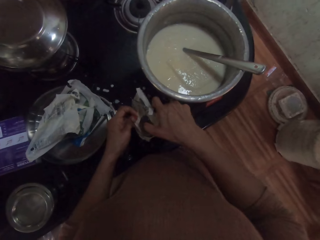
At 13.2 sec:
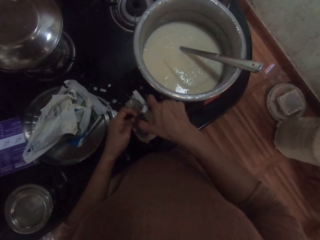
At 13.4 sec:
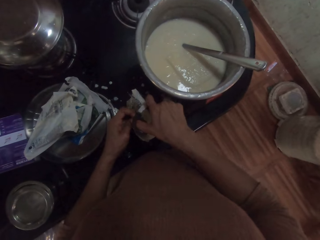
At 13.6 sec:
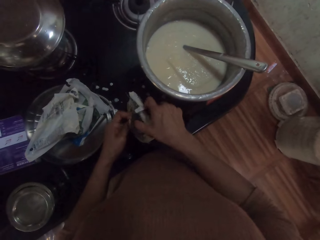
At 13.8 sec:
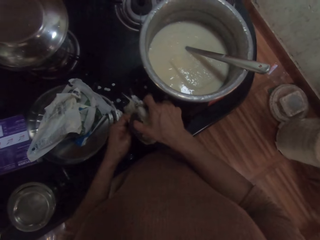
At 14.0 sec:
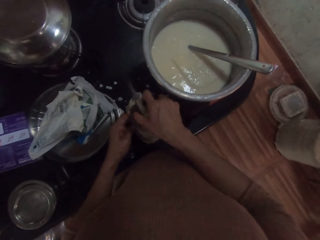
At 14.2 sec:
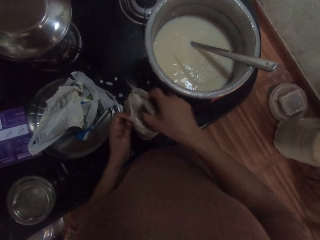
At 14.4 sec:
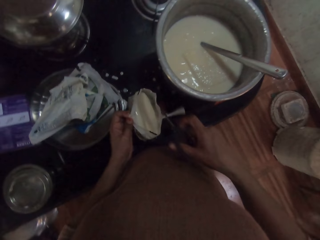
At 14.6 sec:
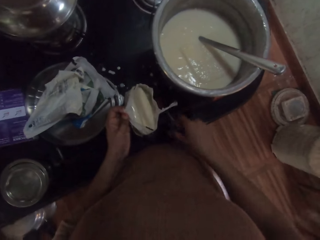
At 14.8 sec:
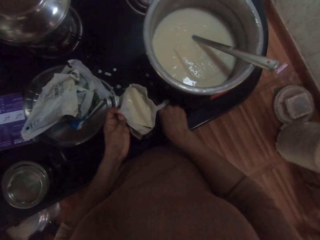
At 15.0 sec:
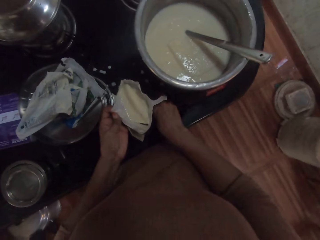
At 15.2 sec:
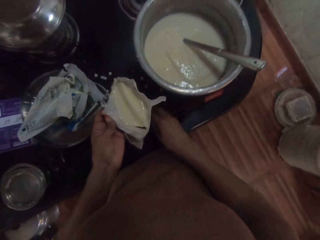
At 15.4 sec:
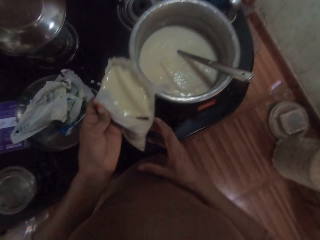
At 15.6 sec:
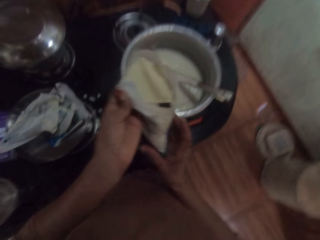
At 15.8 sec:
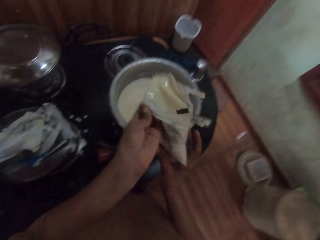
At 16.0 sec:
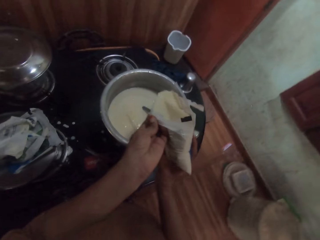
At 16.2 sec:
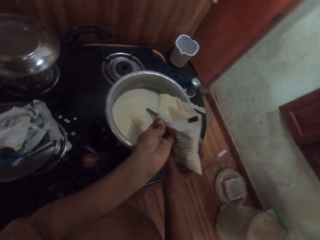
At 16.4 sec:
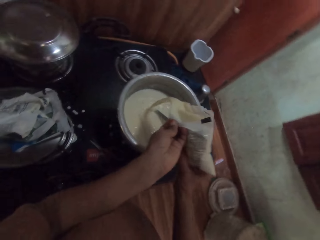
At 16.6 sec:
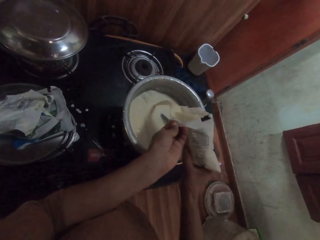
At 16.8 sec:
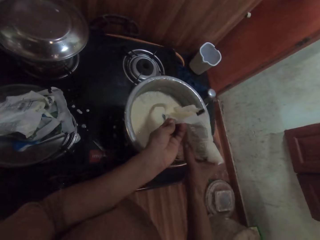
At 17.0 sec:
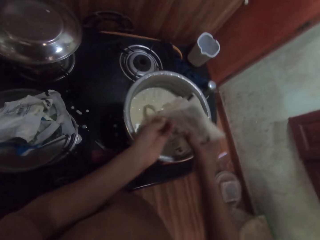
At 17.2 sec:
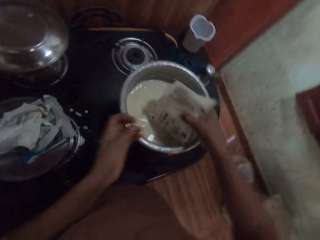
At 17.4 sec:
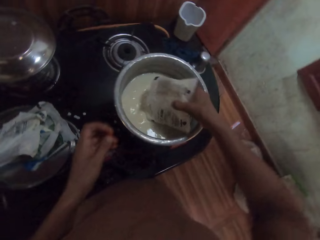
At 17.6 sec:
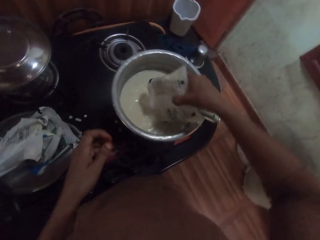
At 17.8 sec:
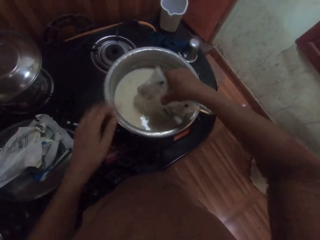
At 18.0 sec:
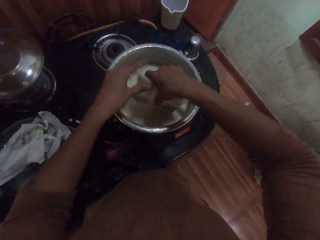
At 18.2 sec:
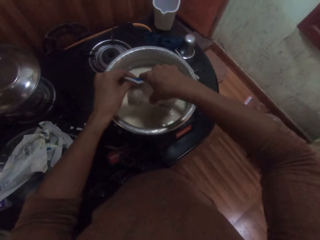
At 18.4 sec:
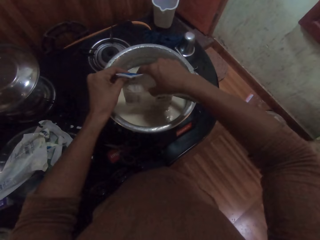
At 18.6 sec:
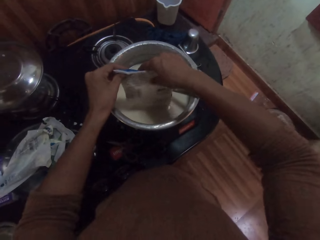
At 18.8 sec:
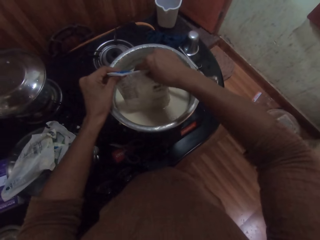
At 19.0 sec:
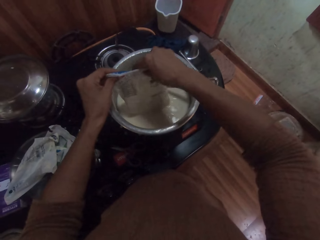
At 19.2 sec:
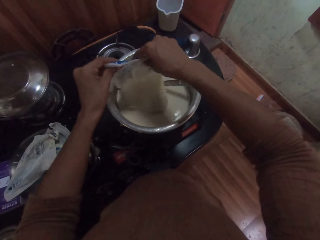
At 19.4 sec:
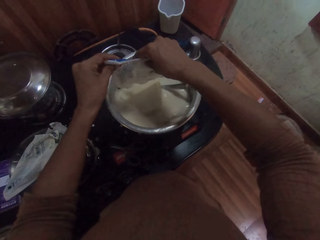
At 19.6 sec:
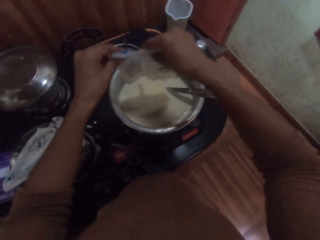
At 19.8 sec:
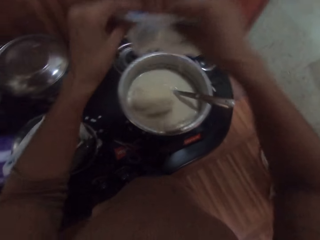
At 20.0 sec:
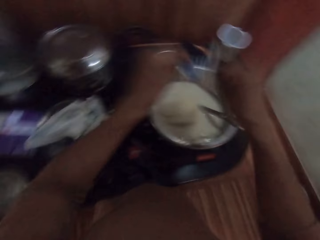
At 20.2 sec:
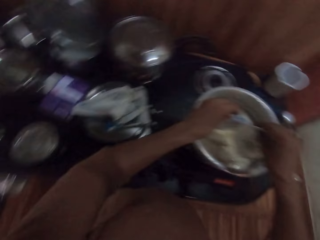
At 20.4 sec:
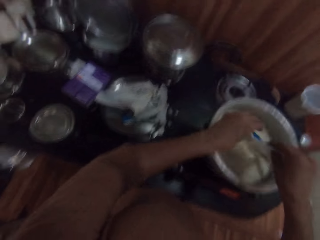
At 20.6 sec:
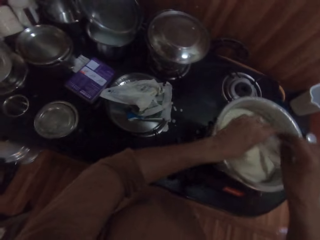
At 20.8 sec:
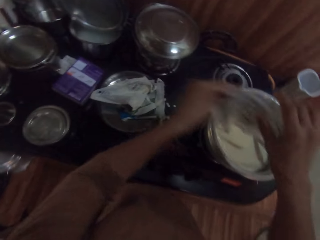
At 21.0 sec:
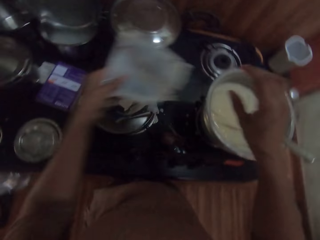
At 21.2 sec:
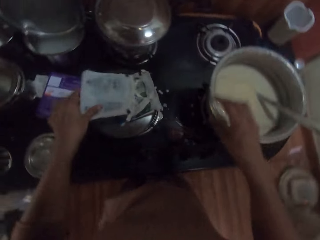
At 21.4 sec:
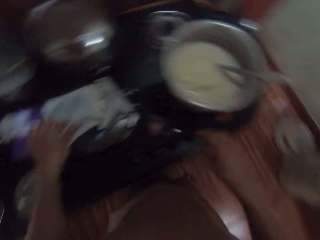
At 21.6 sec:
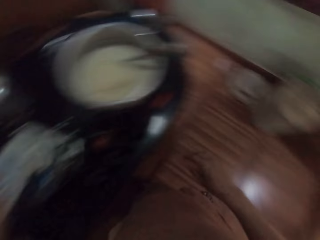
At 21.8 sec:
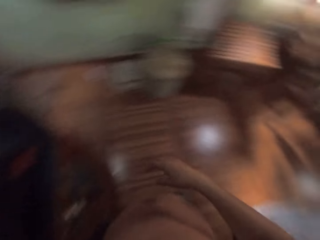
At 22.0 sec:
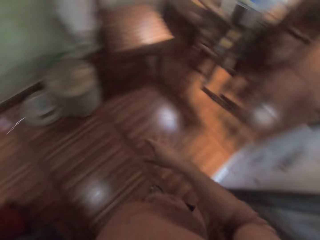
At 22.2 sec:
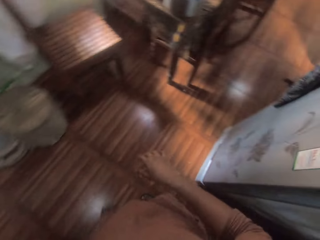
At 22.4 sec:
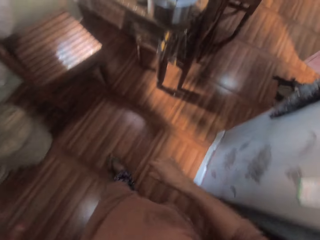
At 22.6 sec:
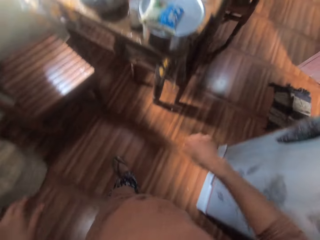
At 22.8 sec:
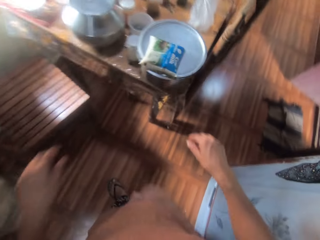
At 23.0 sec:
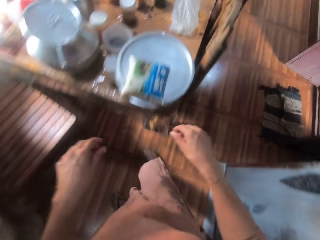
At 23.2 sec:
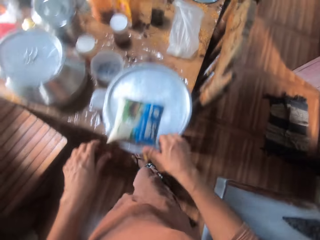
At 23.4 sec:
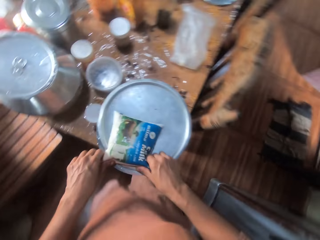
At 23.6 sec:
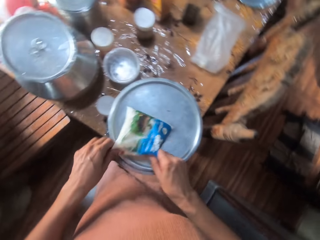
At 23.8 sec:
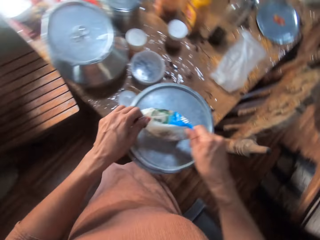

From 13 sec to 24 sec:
The camera wearer lifts the sachet of milk in her left hand. She puts the scissors in her right hand on the gas stove. She pours milk from the sachet into a pot on the gas stove. She puts the empty sachet on the pot on the gas stove with her left hand. She walks to the table. She picks up a sachet of milk on the pot on the table with her hands.

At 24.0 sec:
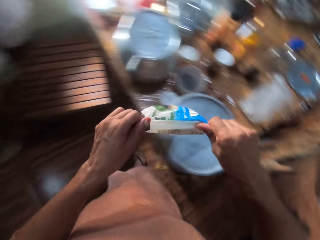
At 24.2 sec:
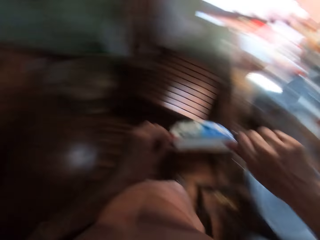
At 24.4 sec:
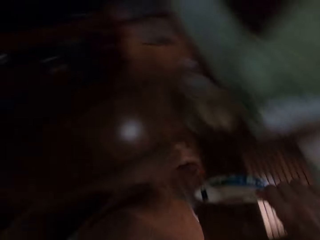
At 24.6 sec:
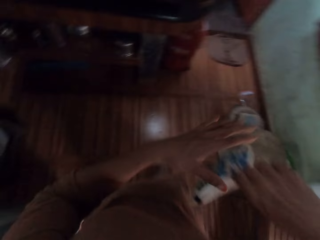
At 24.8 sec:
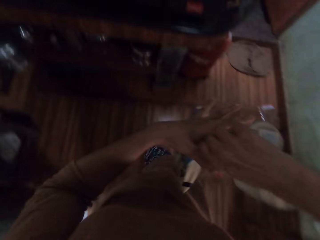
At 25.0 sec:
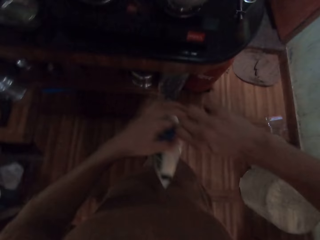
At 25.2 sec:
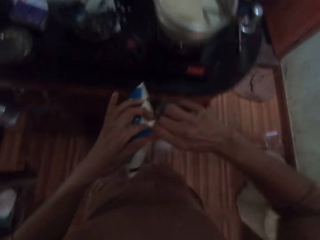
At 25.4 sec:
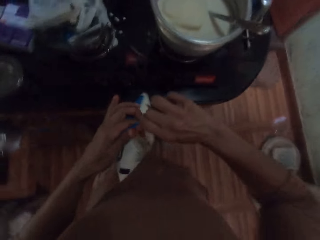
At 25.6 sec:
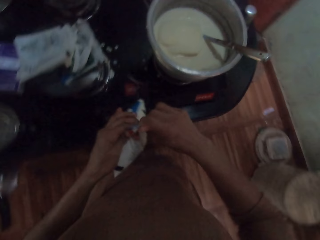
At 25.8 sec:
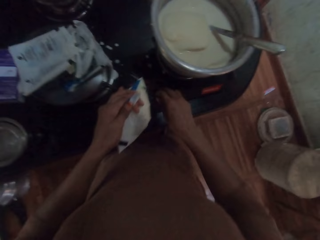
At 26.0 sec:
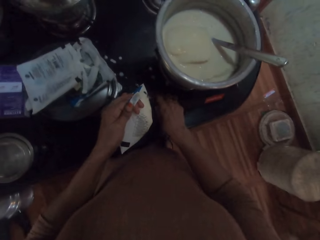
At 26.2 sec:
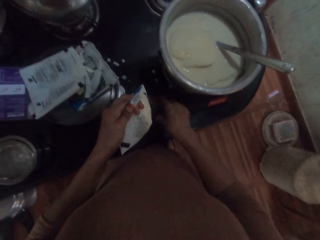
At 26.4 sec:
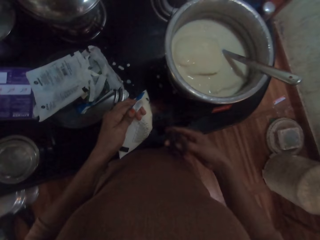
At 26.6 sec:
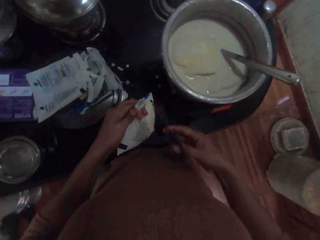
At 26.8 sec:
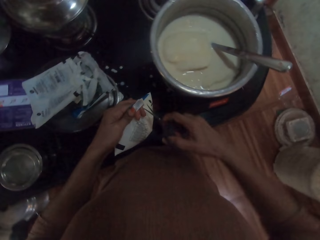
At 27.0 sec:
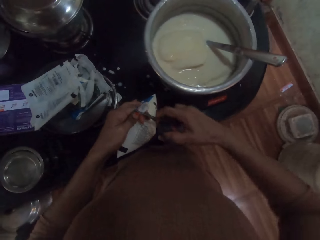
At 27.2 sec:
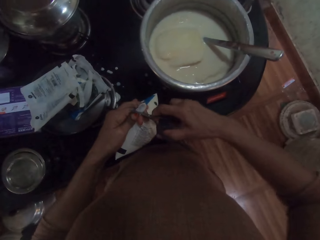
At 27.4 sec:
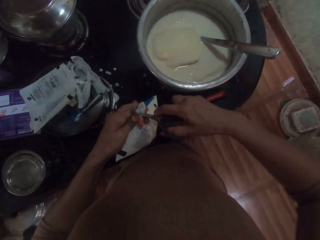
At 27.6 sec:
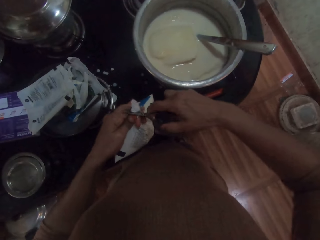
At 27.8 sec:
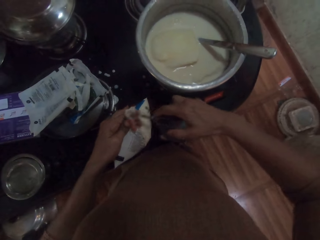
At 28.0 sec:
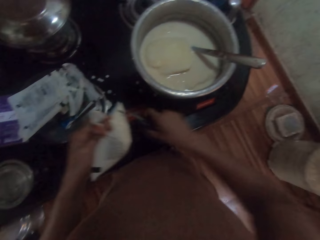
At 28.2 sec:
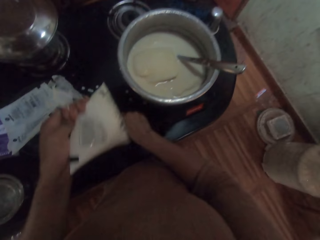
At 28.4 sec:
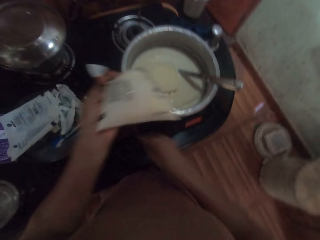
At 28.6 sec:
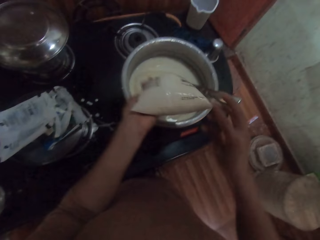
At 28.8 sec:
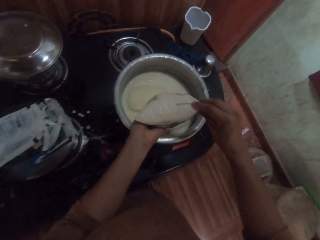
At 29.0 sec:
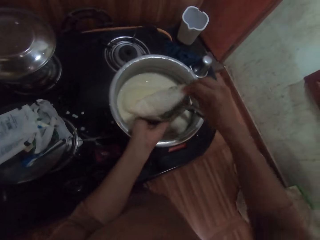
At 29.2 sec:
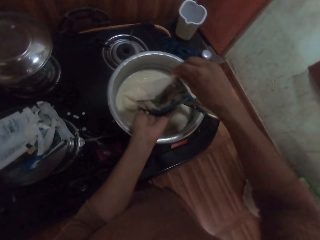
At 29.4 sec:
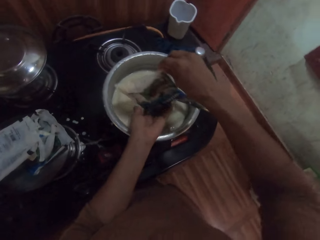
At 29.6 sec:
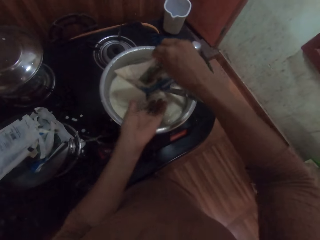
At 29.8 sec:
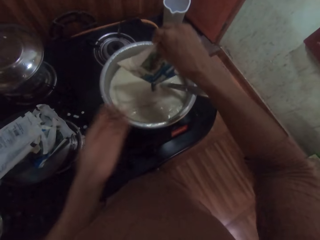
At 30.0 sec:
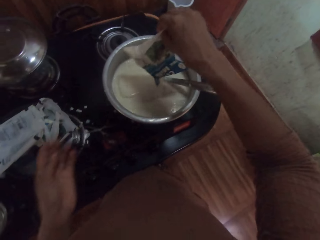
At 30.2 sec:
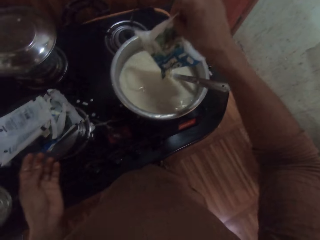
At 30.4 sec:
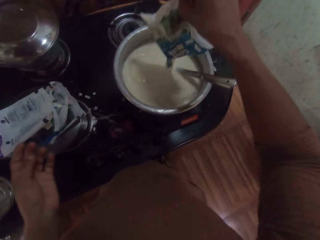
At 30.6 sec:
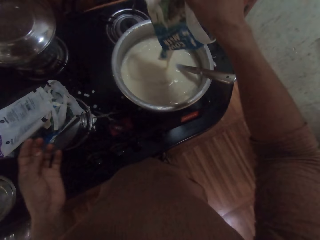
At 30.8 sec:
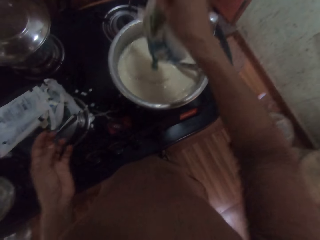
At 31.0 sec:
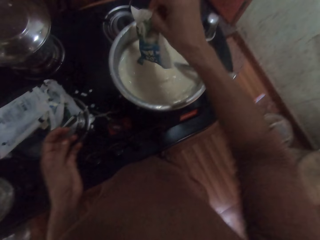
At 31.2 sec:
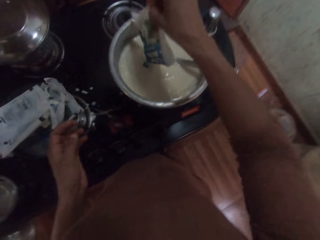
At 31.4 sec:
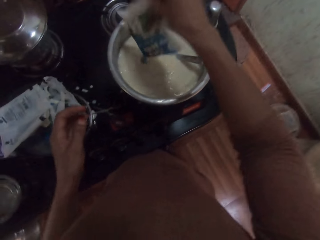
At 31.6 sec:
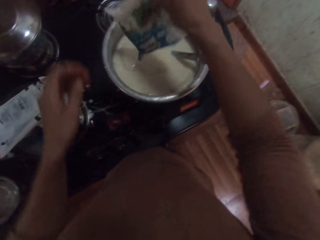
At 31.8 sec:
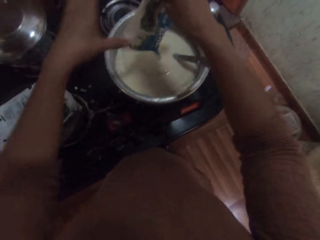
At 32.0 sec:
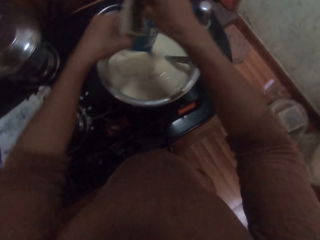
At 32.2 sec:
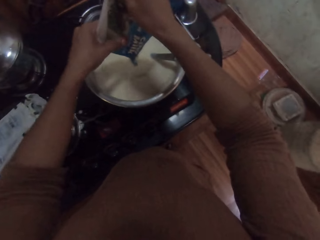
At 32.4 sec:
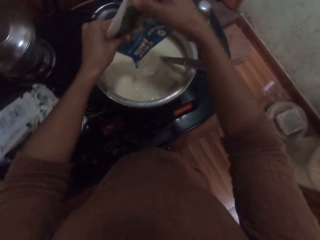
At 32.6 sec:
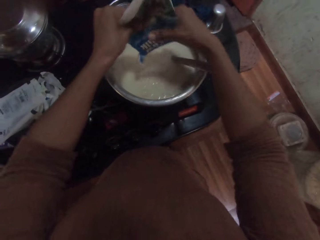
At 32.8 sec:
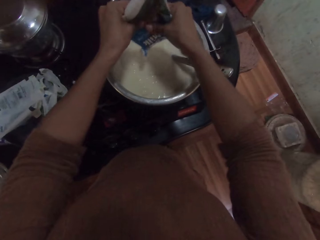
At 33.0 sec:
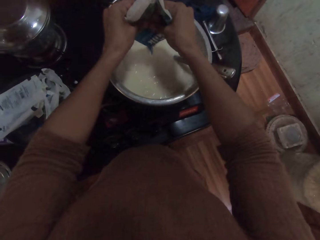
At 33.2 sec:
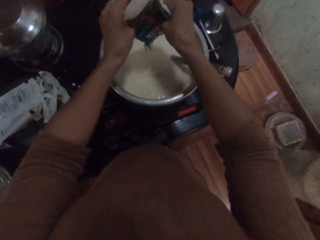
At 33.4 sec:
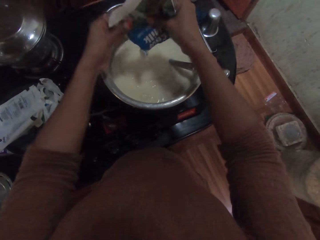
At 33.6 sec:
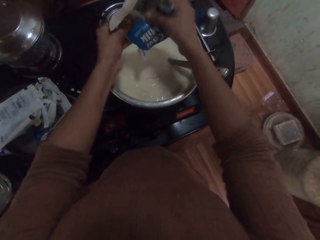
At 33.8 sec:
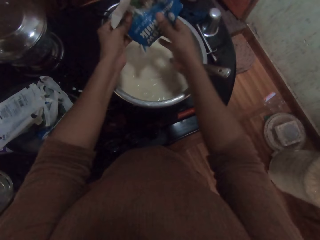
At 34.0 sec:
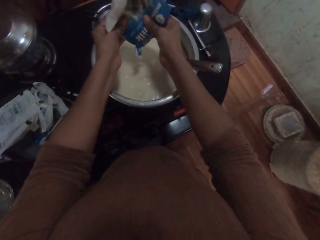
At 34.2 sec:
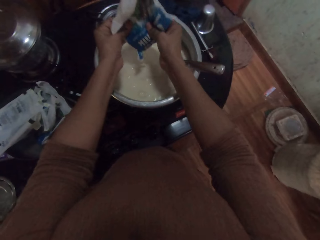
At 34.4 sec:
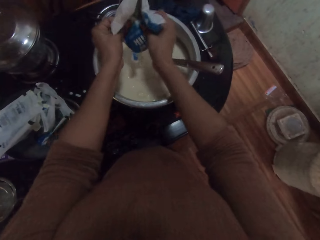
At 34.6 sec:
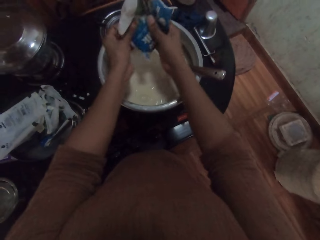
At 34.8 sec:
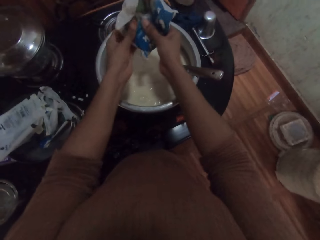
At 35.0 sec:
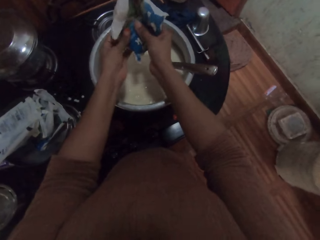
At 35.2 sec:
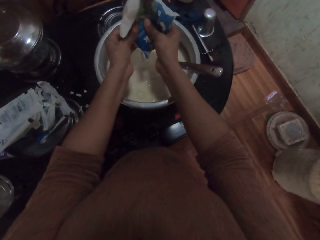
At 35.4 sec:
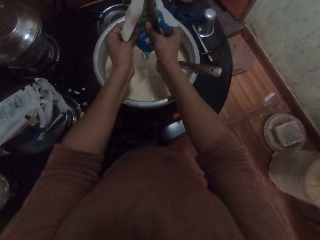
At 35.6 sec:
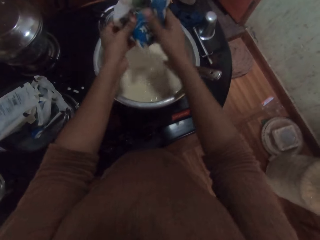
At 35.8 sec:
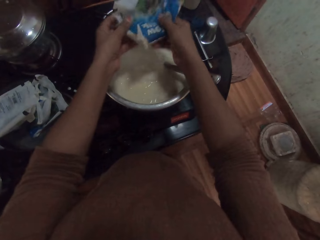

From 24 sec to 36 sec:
The camera wearer walks to the gas stove. She carries the packet of milk. She picks the scissors on the gas stove with her right hand. She cuts the sachet of milk in her left hand with the scissors in her right hand. She puts the scissors in her right hand on the gas stove. She pours milk from the sachet into the pot on the gas stove.
